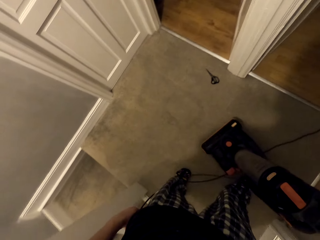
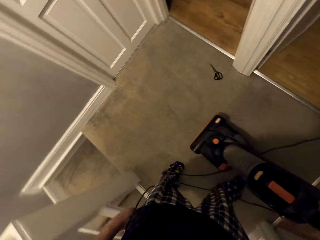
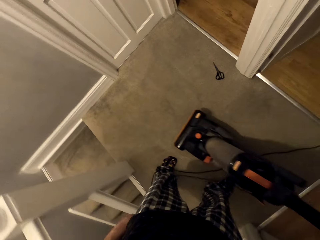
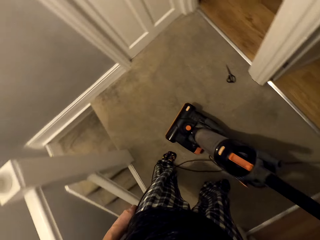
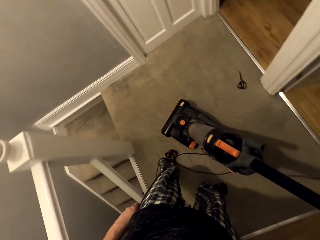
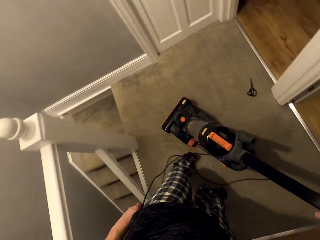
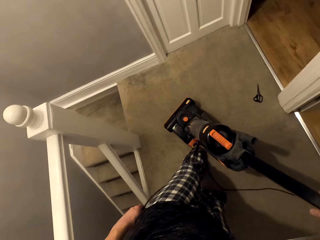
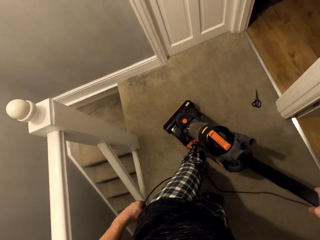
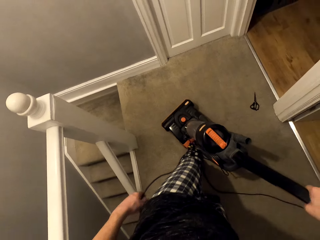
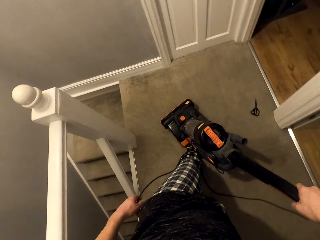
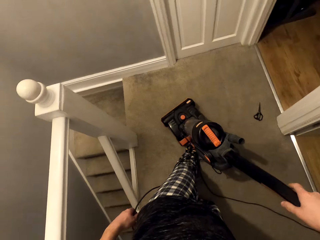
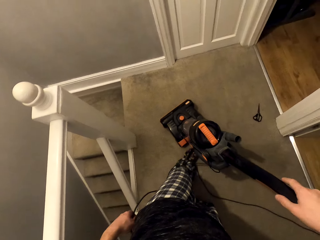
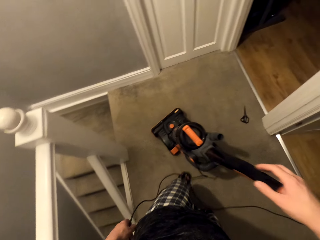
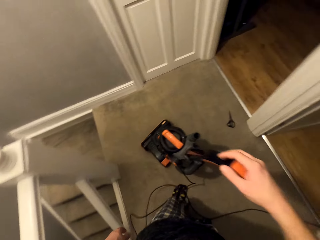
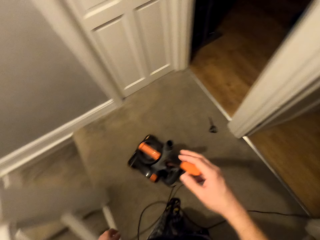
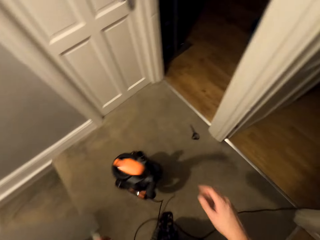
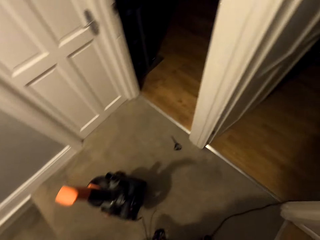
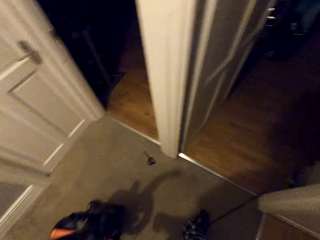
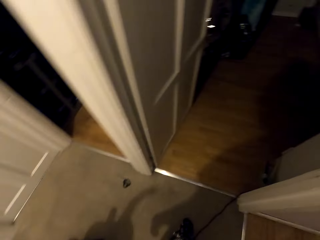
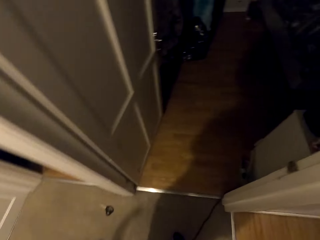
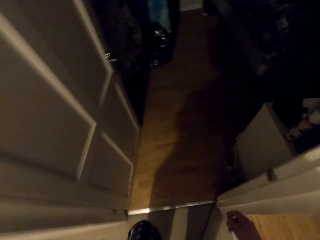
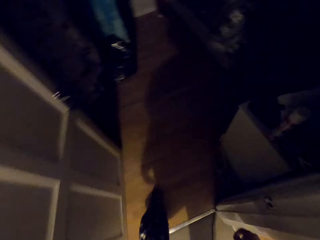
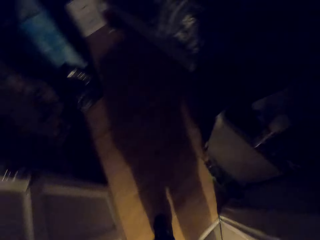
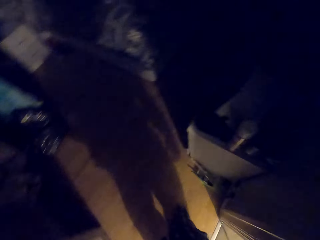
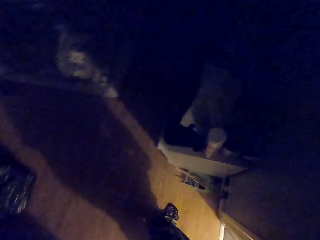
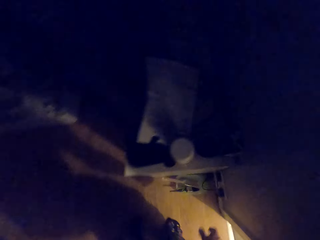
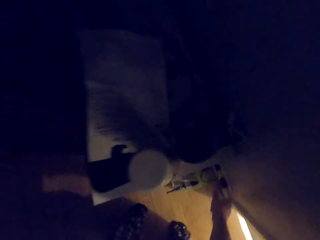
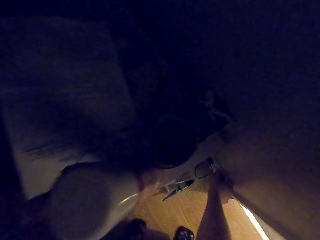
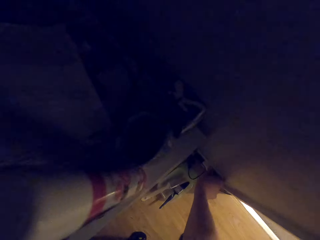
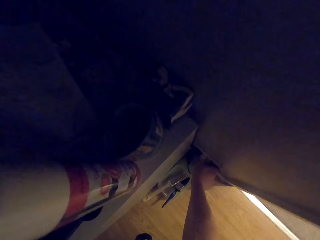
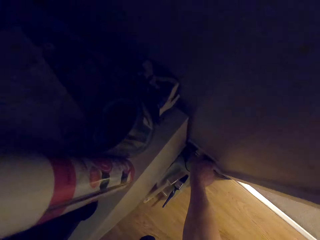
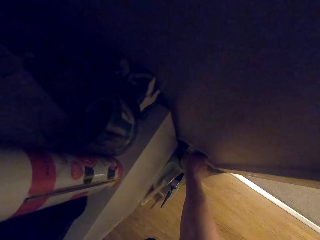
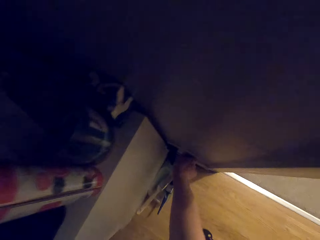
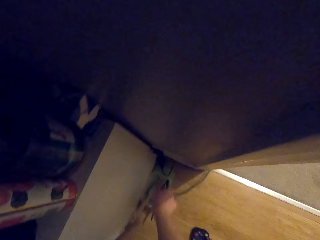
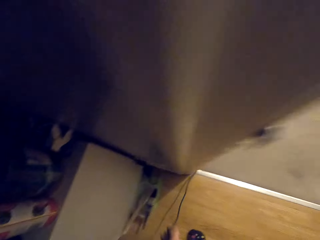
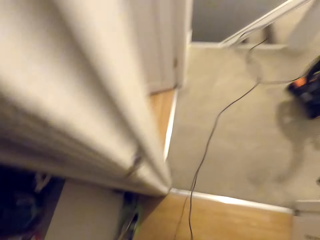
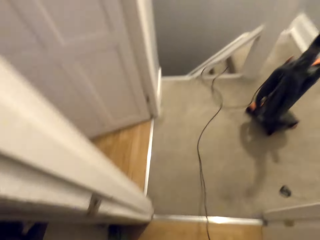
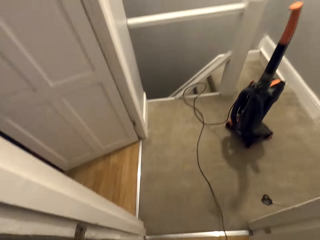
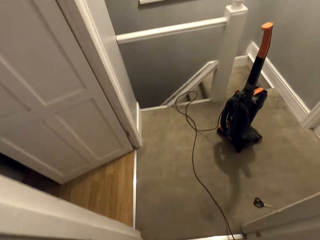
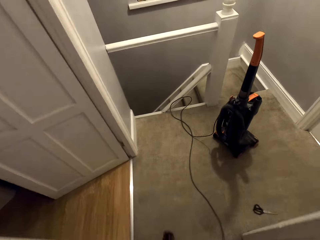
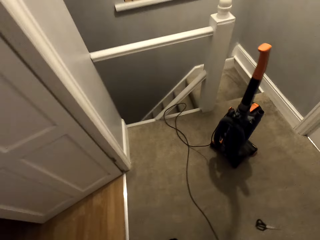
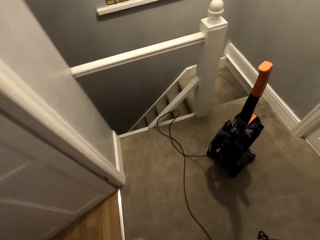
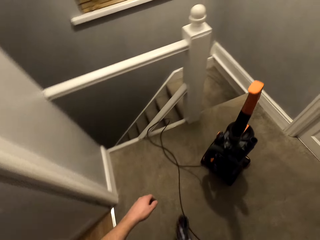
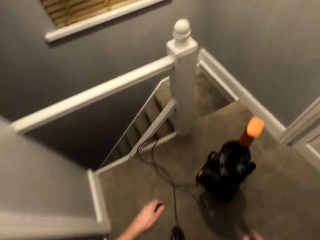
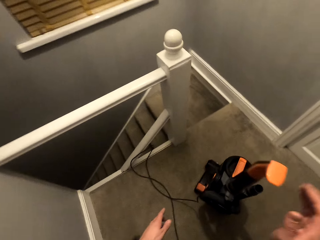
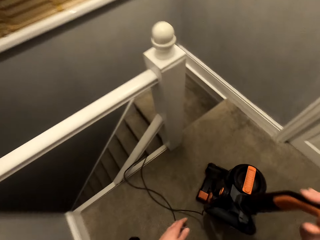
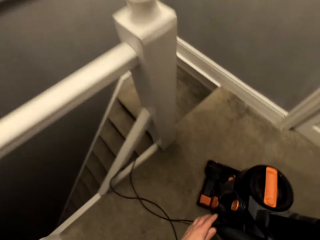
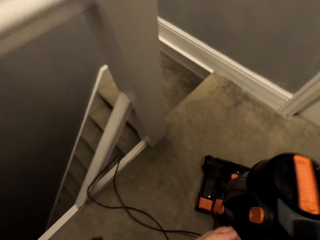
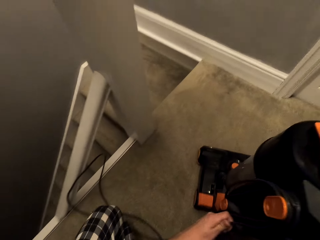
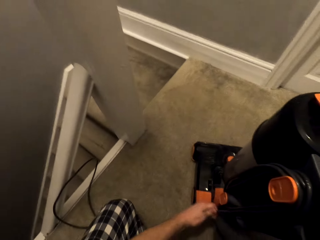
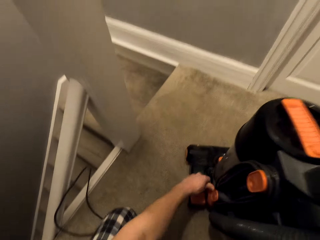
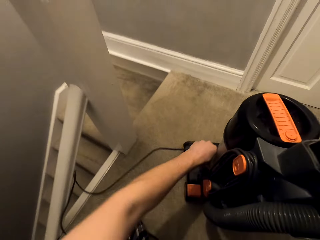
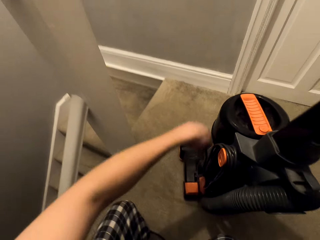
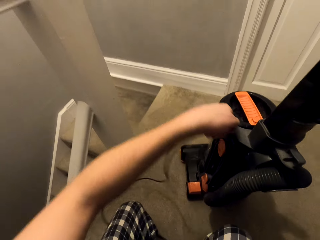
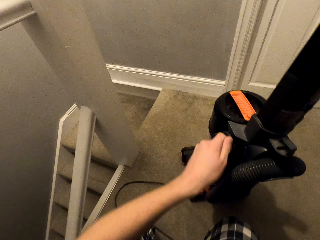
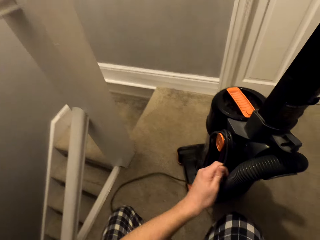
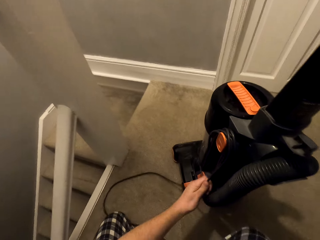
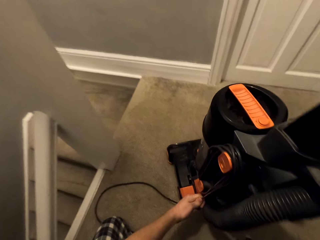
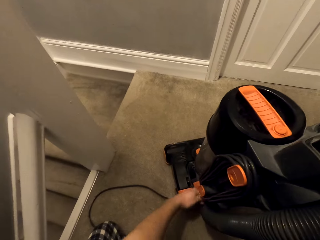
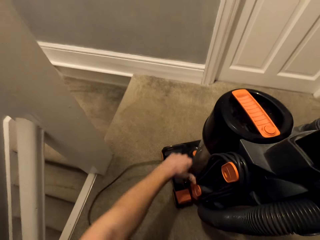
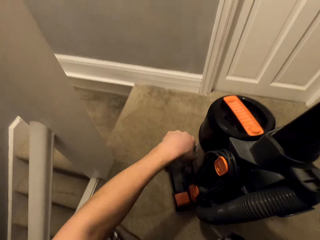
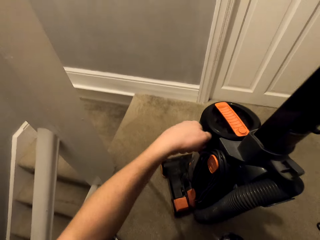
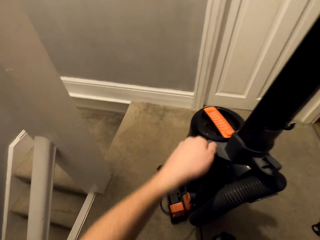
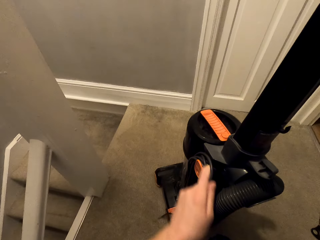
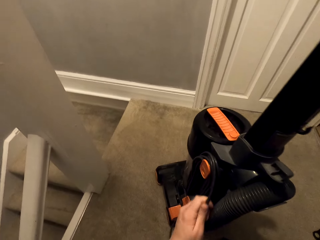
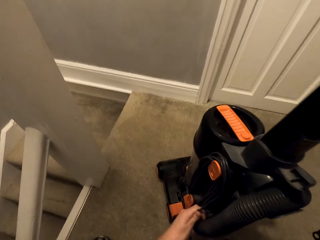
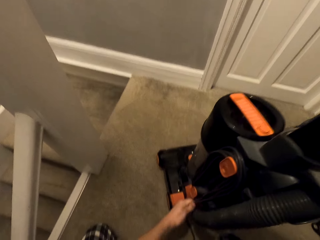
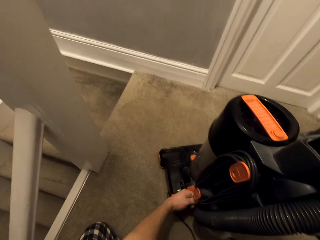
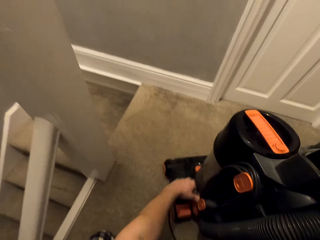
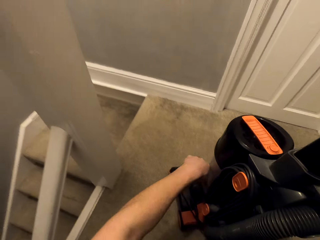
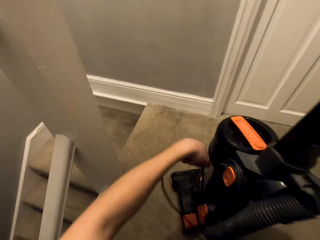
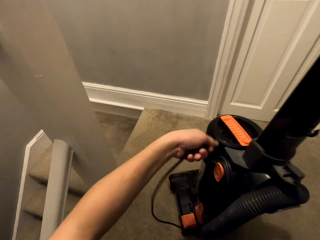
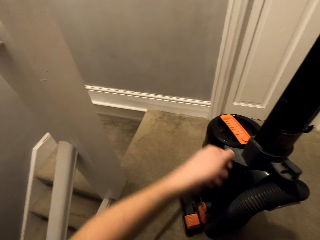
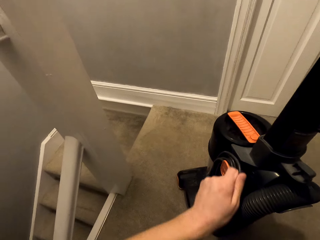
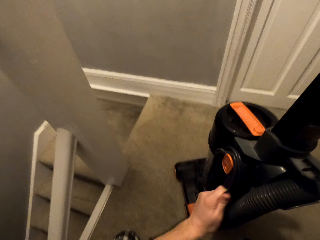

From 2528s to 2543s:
The camera wearer moves the vacuum cleaner upwards. They step on the vacuum cleaner, turn off the vacuum cleaner and position the vacuum cleaner in an upright way. They walk along the room. They switch off the socket. They pull out the power jack from the socket. They walk with the power jack. They hold the vacuum cleaner handle. They fold the wire. They roll the vacuum wire cable.

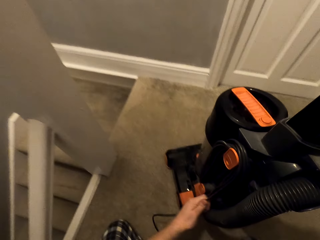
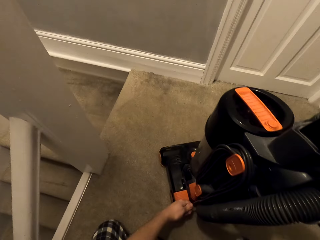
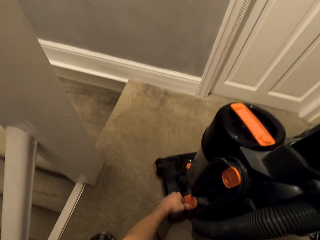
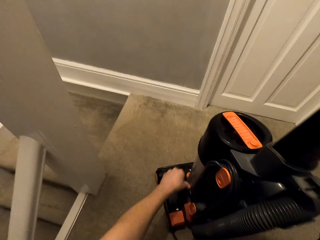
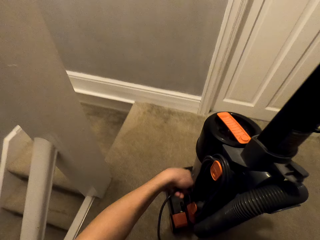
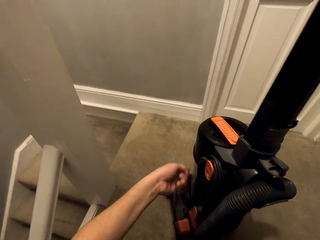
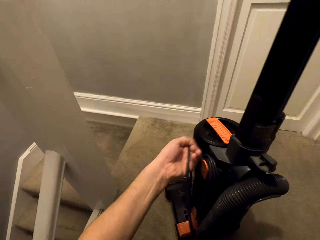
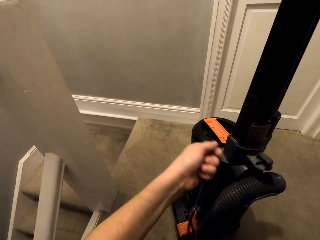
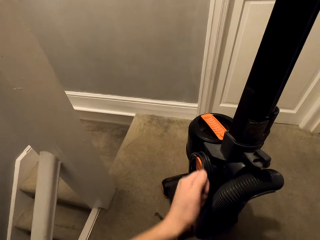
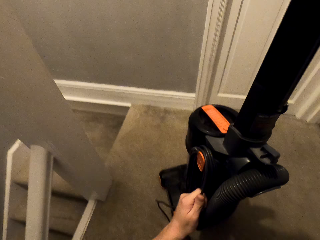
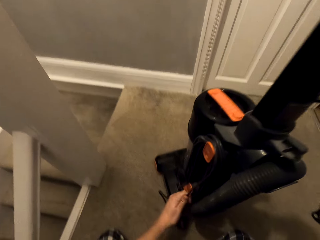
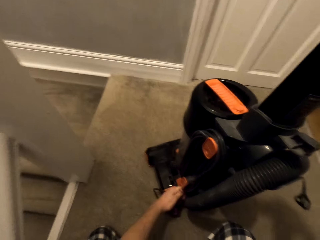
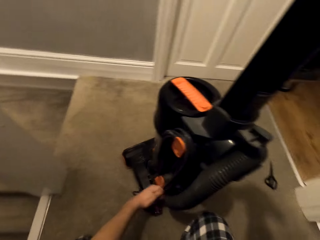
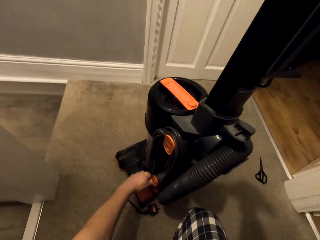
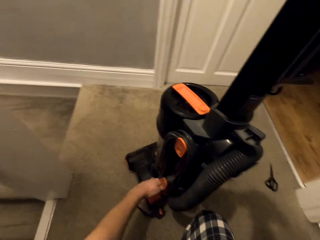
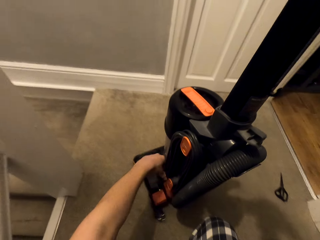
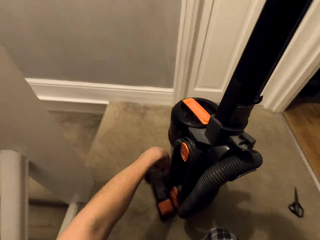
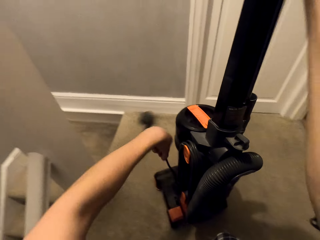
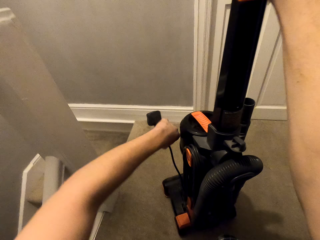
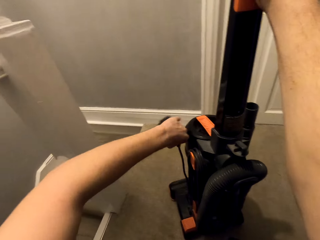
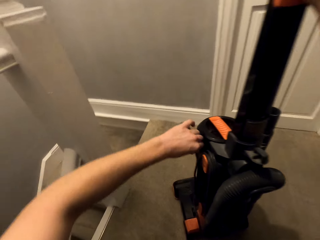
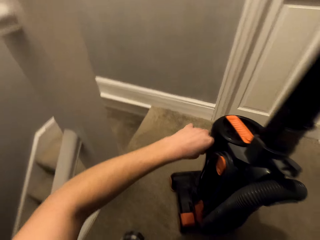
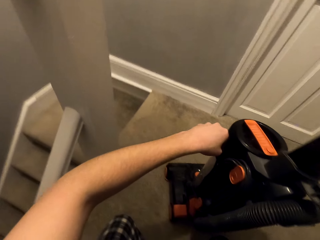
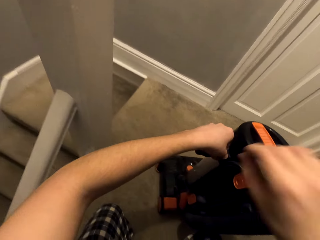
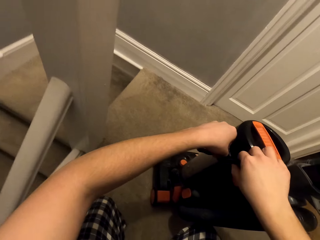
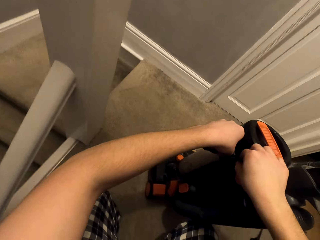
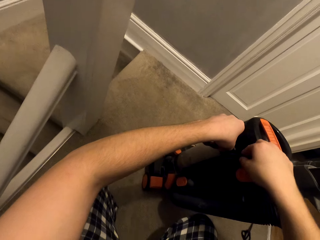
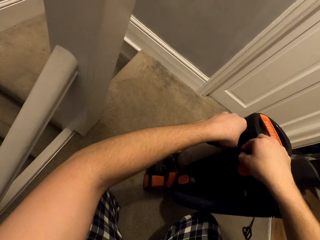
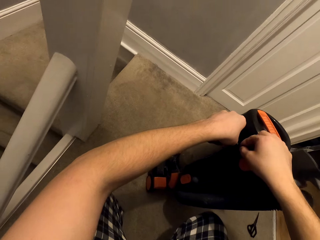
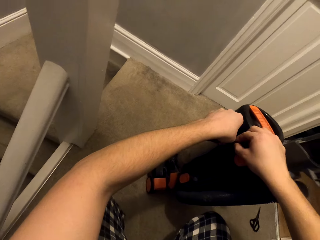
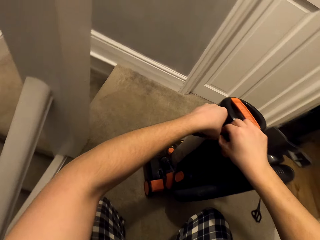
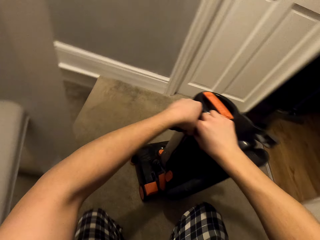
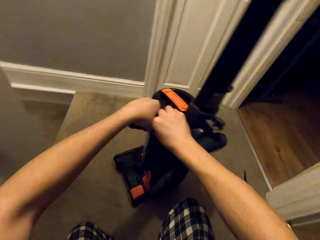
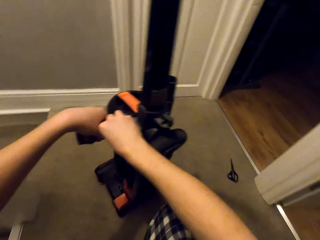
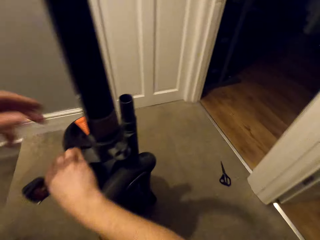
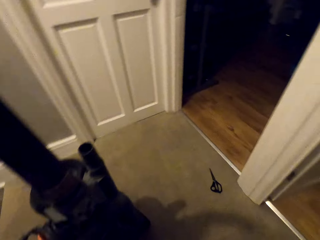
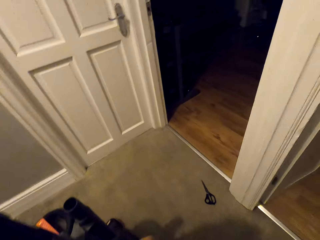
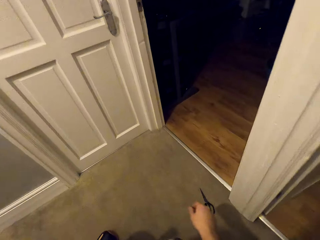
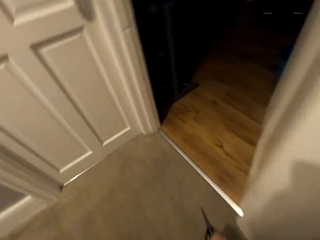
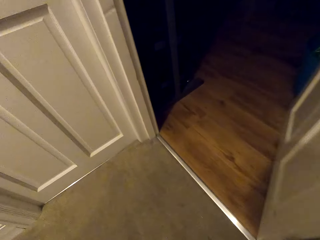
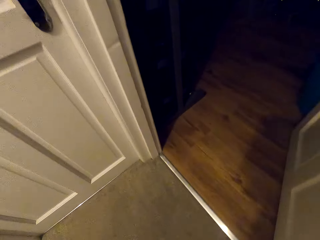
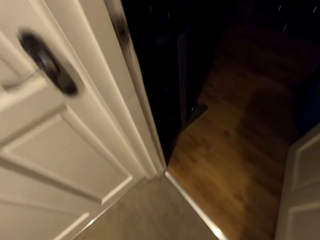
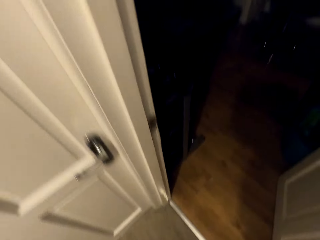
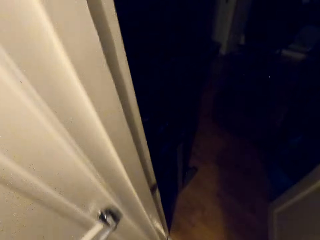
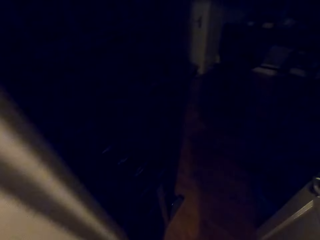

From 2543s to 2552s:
The camera wearer holds the wire next to the power jack with both hands. They pick up the pair of scissors from the mat floor.
